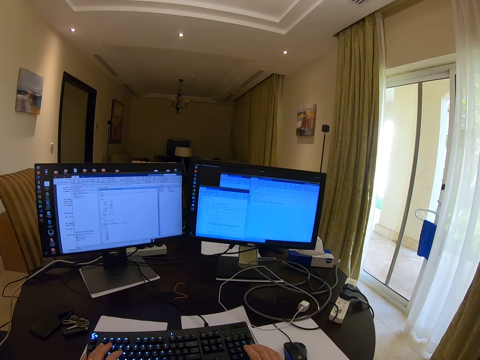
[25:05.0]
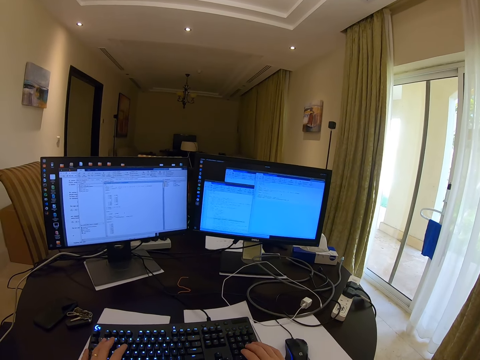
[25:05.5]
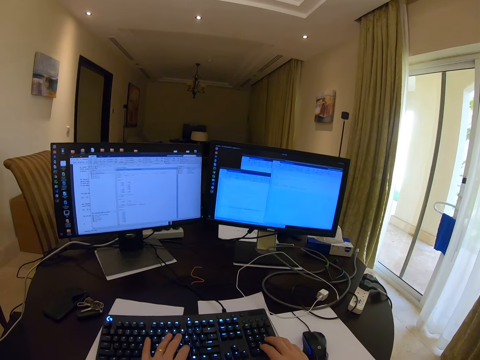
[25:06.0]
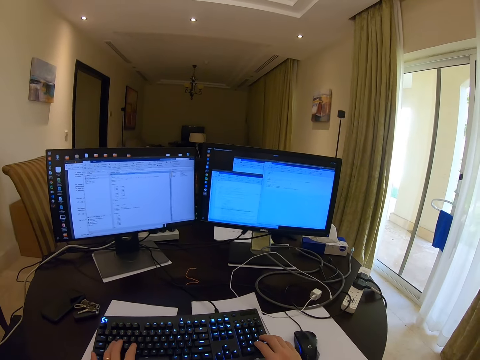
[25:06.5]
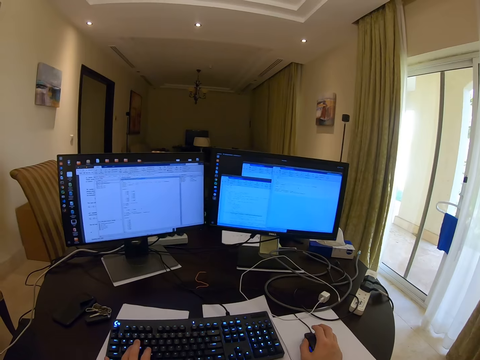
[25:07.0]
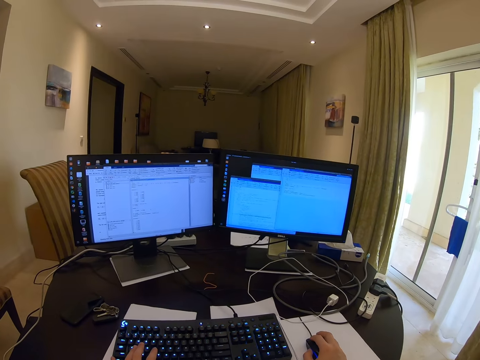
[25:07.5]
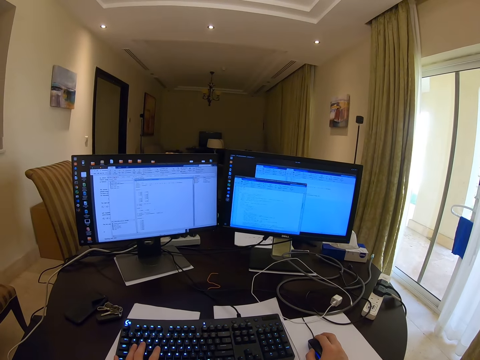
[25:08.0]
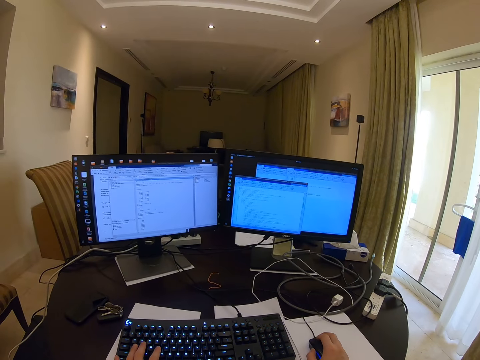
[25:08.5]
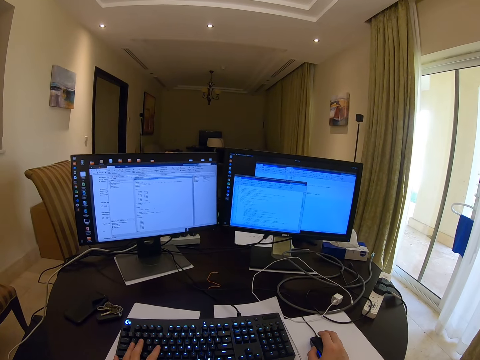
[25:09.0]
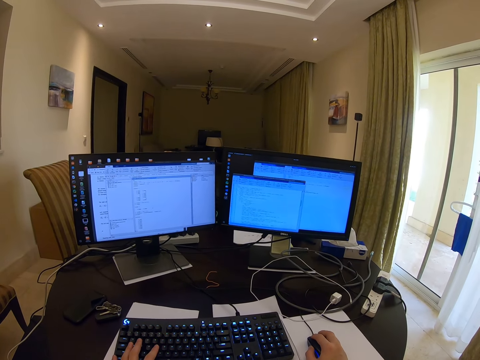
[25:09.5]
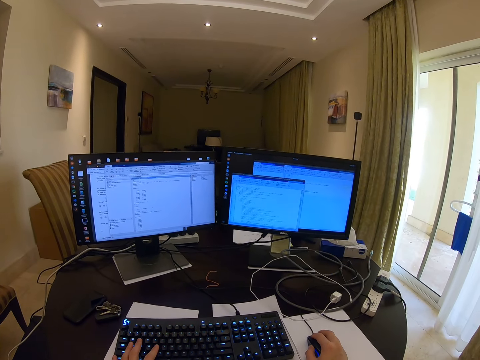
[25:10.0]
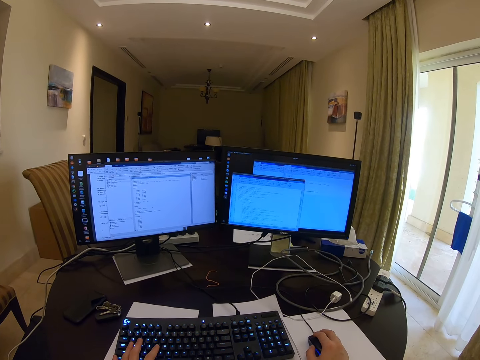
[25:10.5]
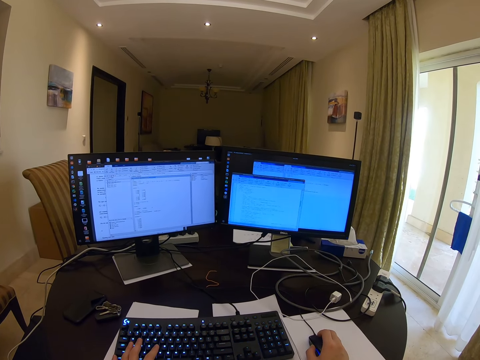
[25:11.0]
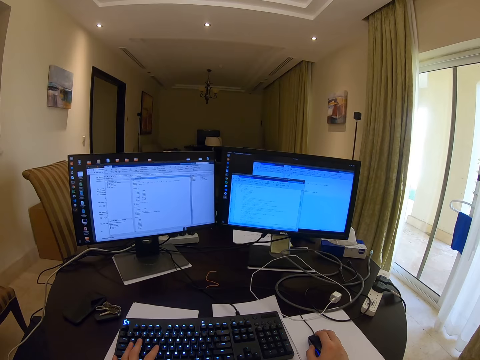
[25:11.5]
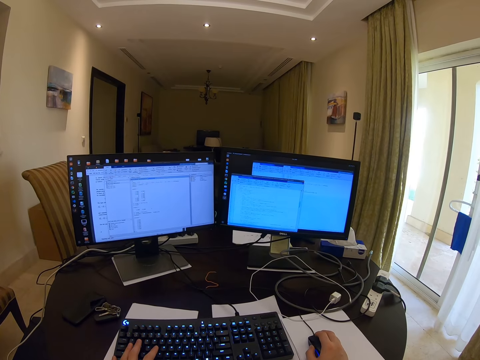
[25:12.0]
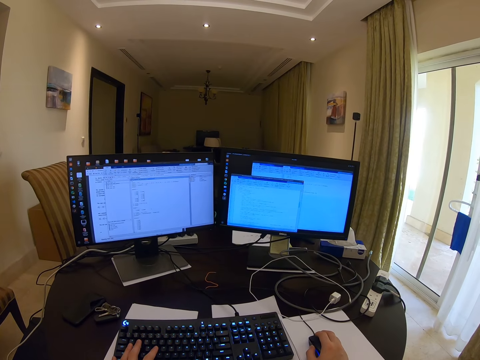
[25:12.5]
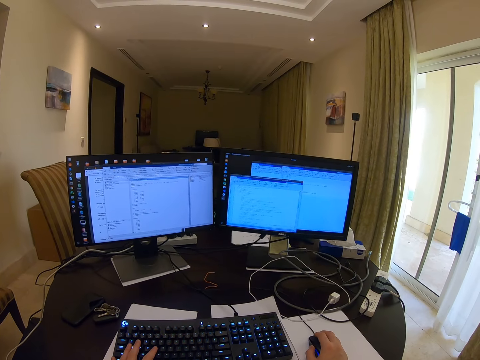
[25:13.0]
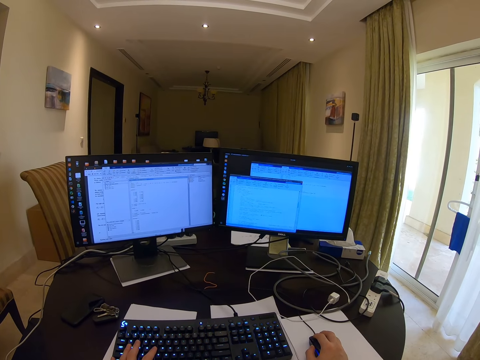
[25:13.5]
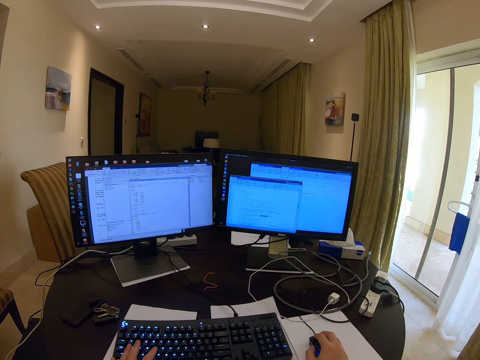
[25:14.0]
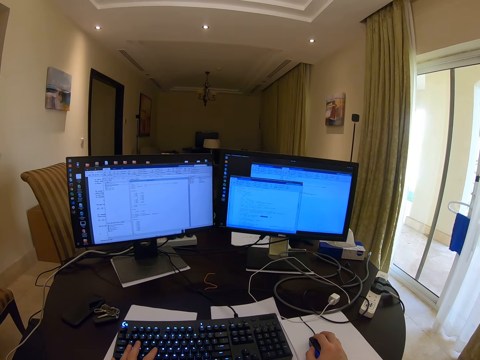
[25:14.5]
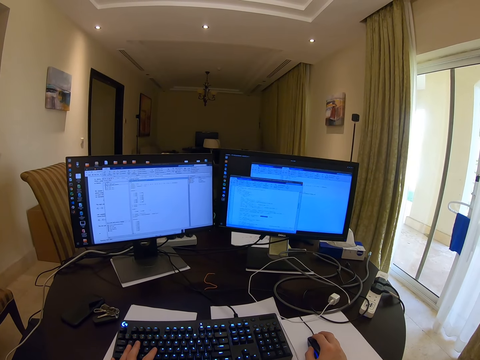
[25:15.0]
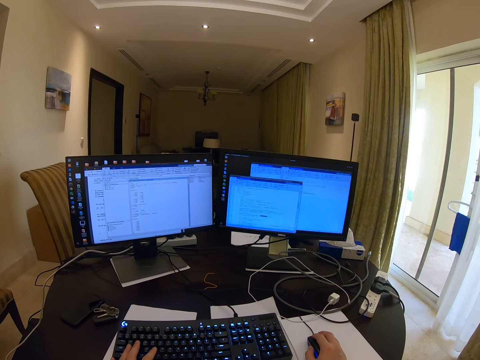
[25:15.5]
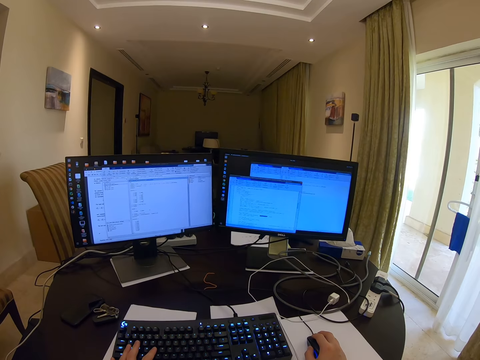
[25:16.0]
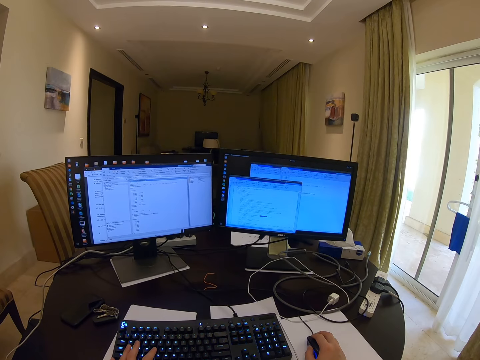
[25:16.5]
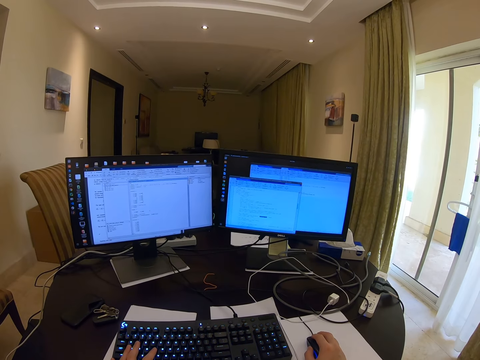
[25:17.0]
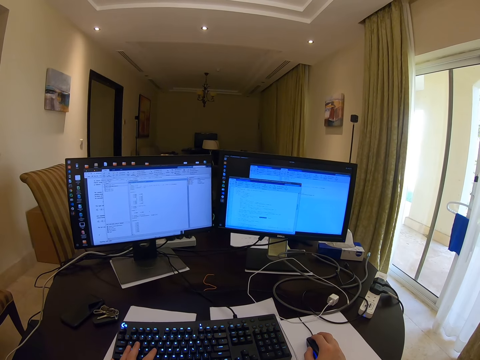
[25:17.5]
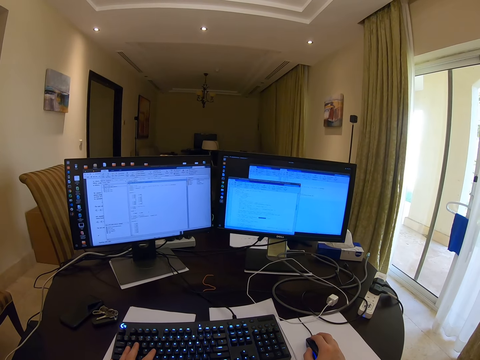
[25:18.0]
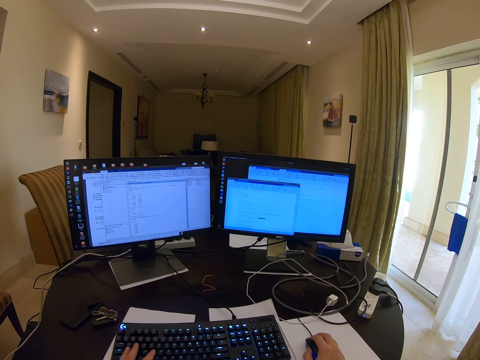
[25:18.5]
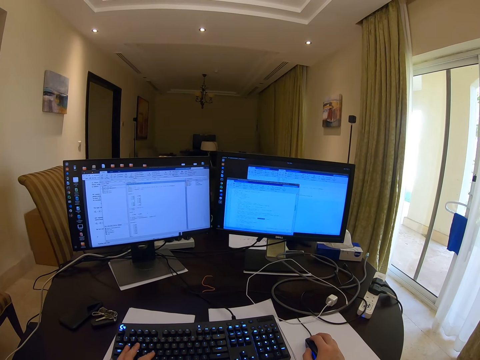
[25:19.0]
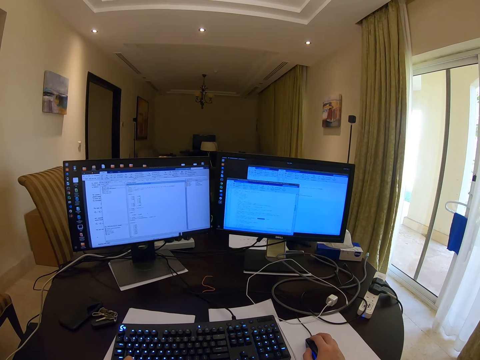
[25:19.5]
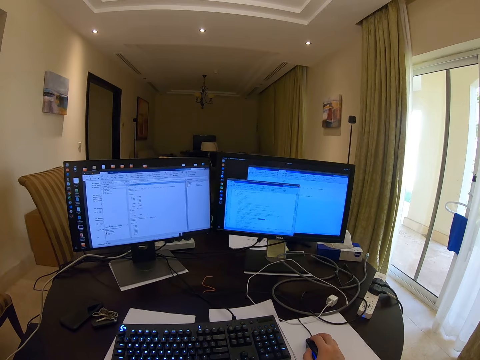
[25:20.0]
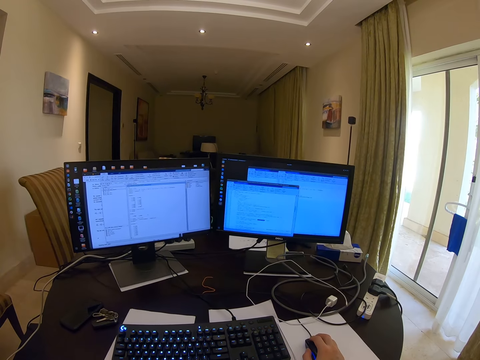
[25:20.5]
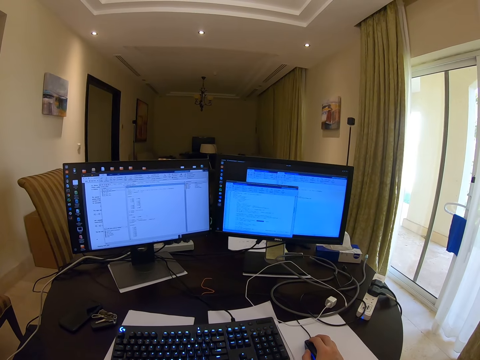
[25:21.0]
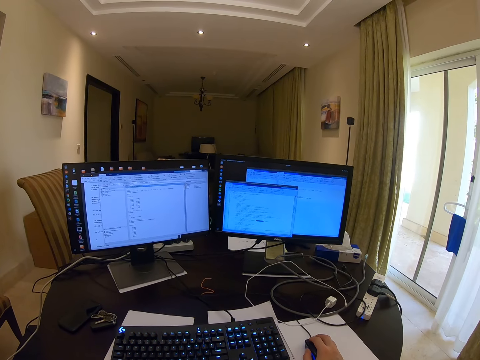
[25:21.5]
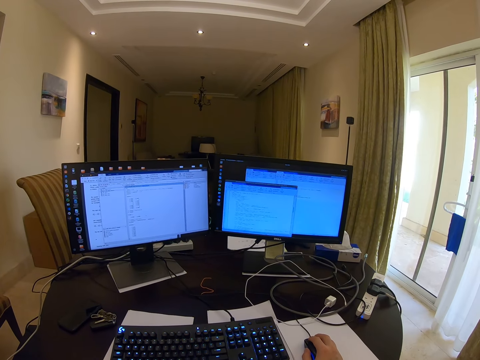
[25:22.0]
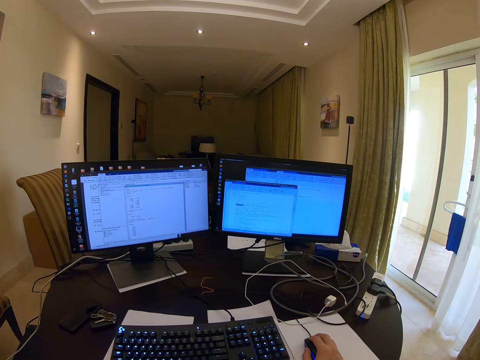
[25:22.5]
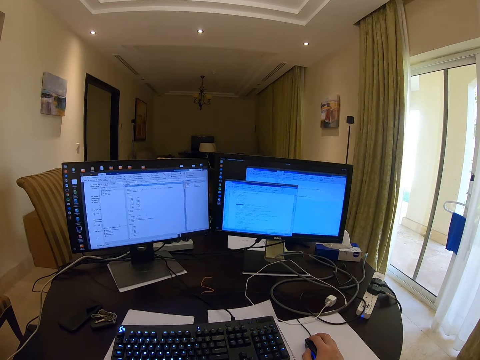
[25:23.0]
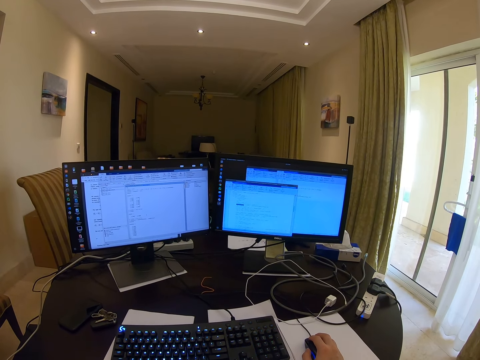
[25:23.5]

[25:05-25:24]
The camera wearer touches the mouse. They drag the mouse. They click the mouse. They fold the hand.

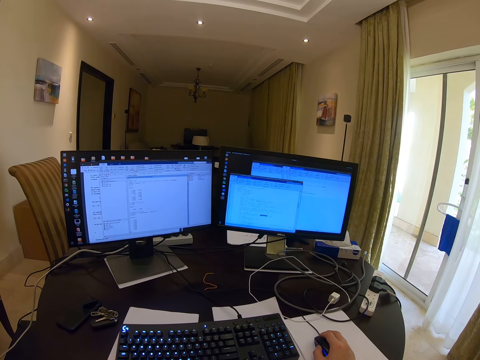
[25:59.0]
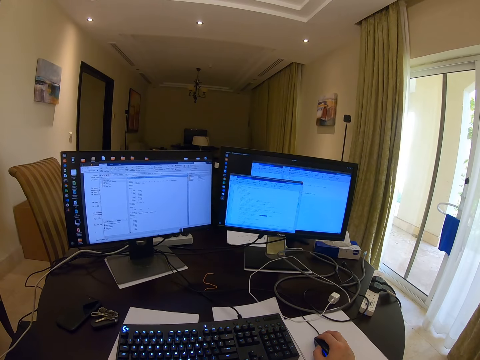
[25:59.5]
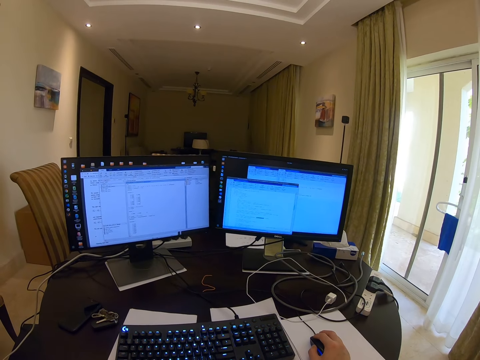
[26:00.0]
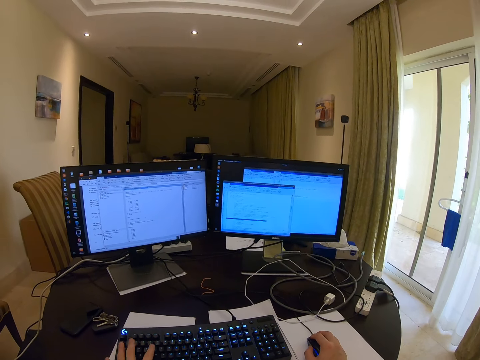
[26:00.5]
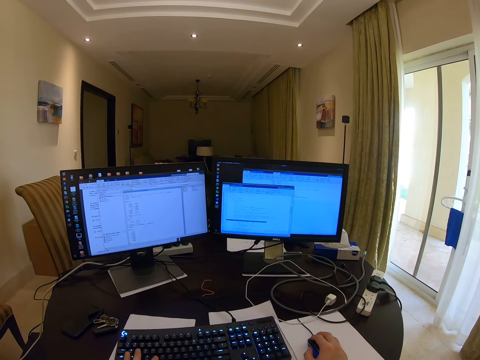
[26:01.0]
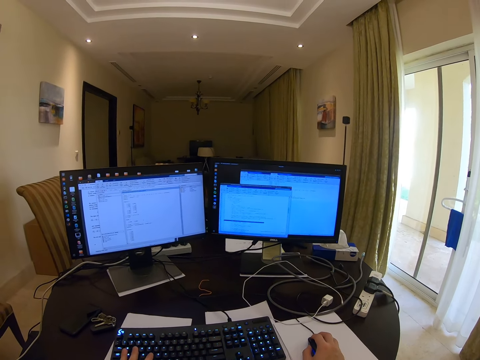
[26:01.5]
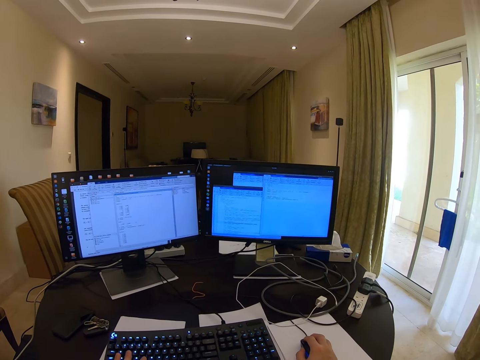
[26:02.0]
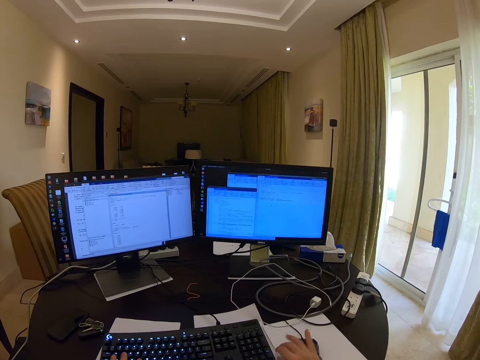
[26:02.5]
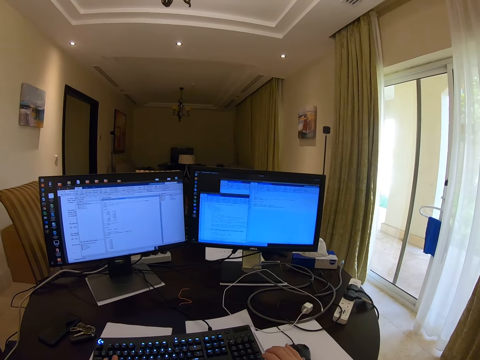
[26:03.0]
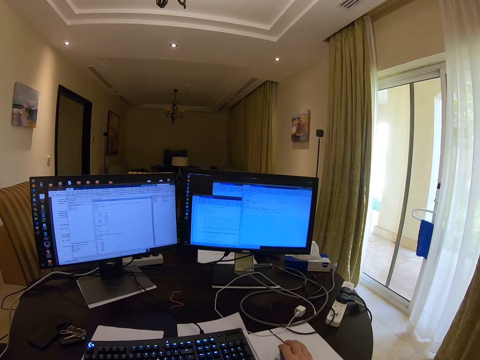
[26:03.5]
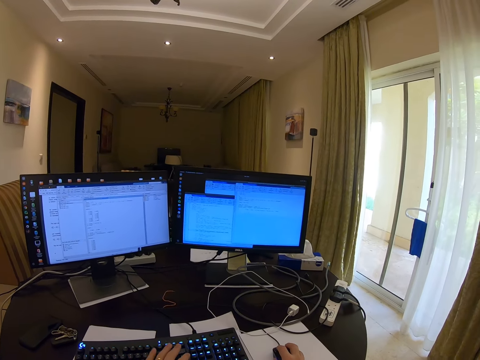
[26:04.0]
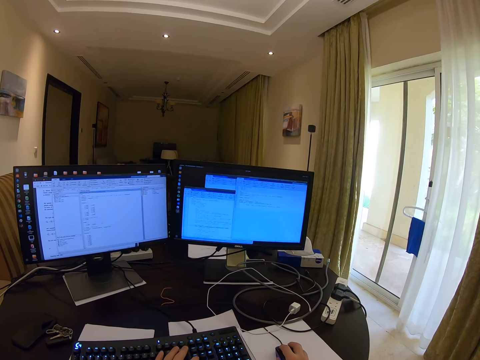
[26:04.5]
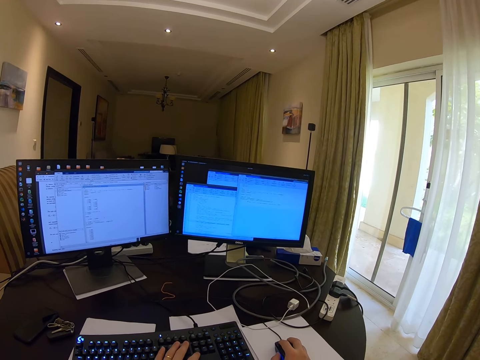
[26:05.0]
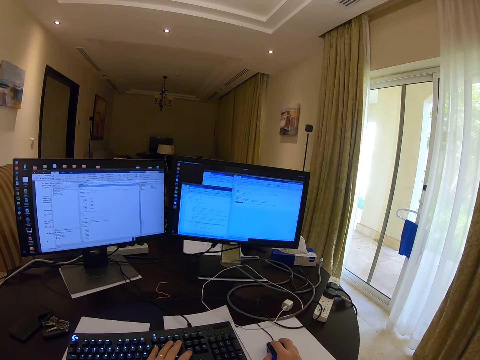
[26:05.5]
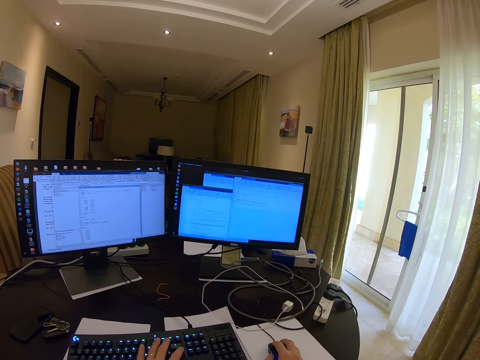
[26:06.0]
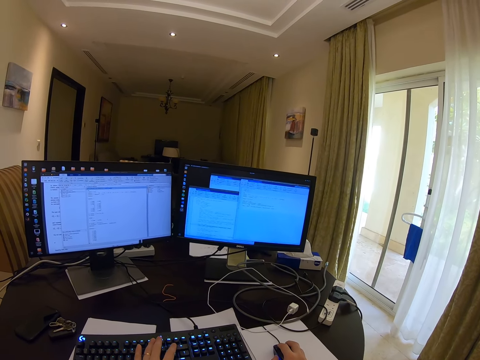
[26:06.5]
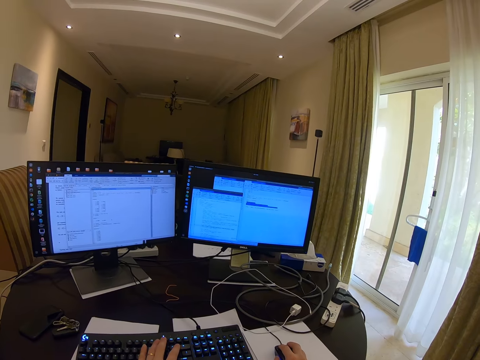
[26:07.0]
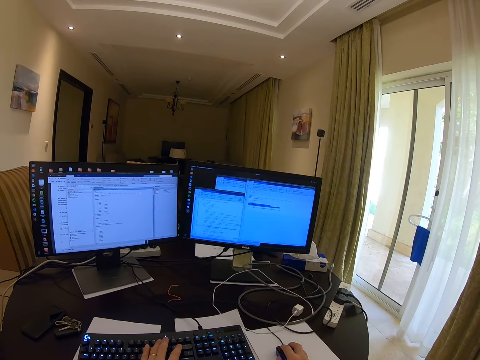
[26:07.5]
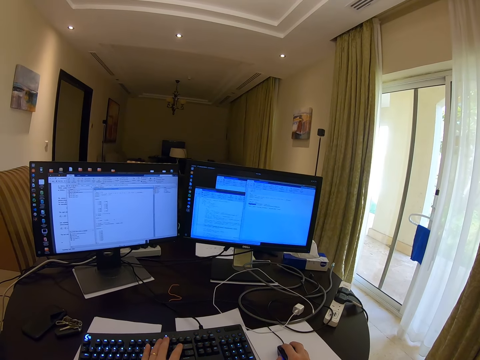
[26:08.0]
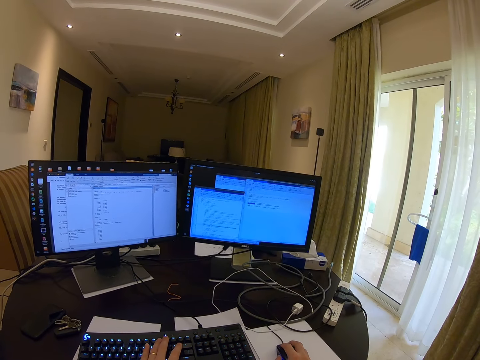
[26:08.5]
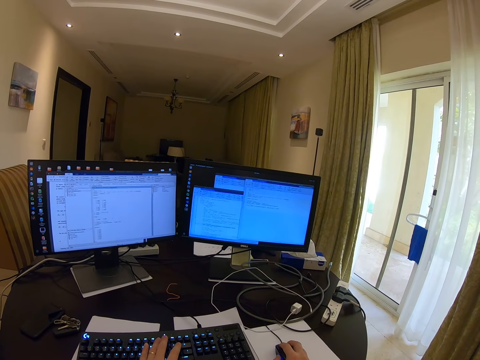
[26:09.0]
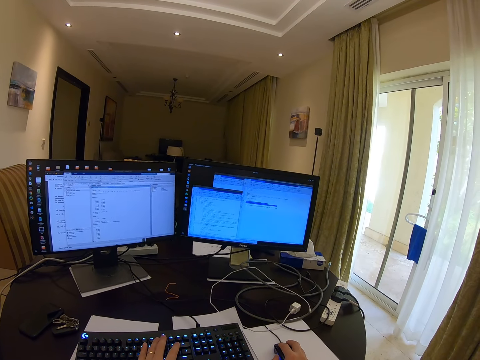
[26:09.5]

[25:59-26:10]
The camera wearer types on the keyboard. They drag the mouse. They type on the keyboard. They hold the mouse. They type on the keyboard. They drag the mouse. They click the mouse.
